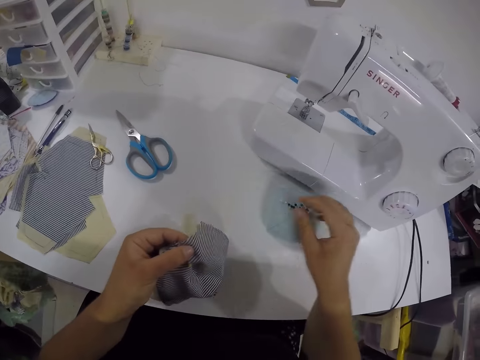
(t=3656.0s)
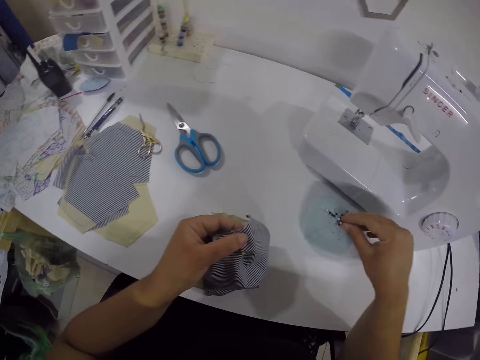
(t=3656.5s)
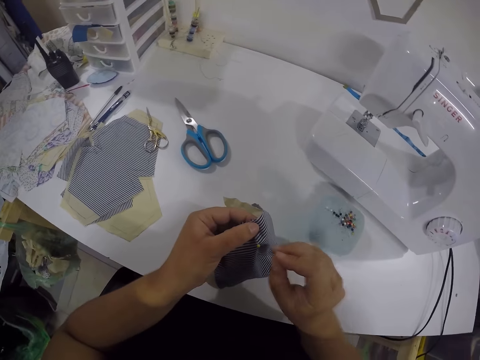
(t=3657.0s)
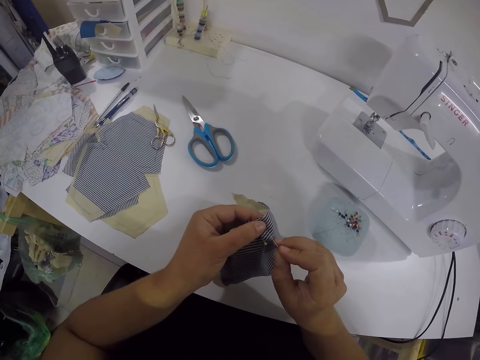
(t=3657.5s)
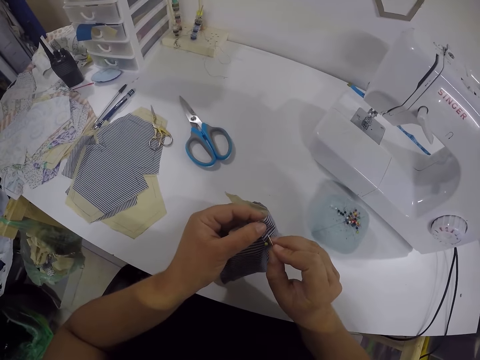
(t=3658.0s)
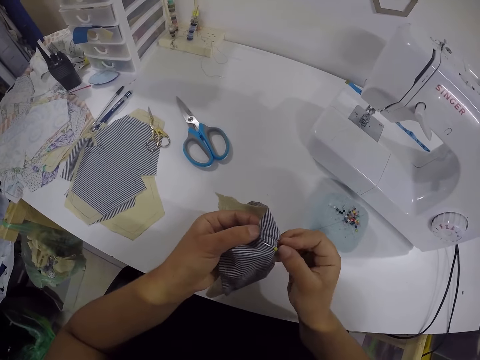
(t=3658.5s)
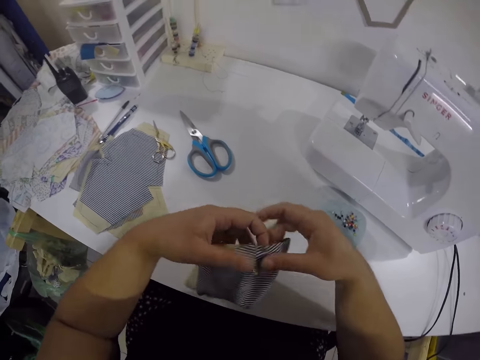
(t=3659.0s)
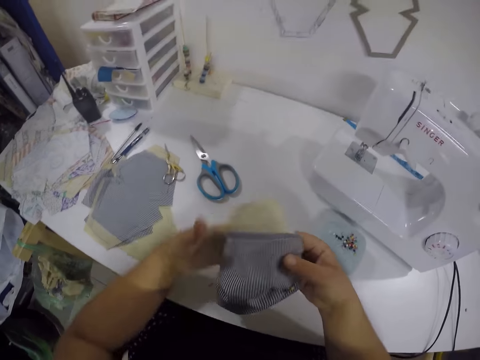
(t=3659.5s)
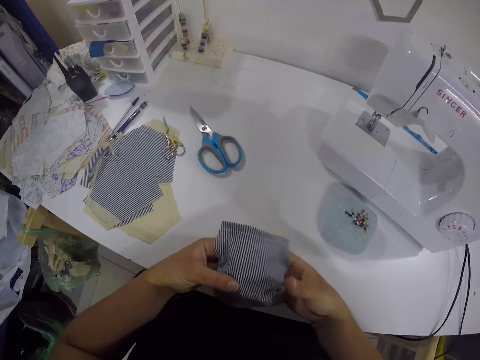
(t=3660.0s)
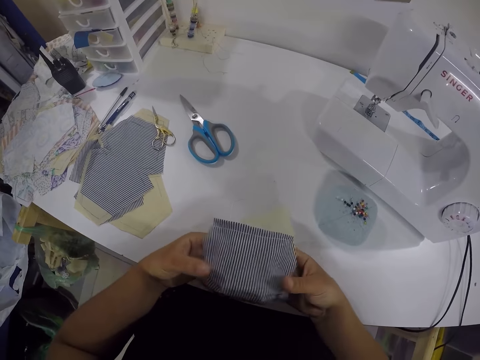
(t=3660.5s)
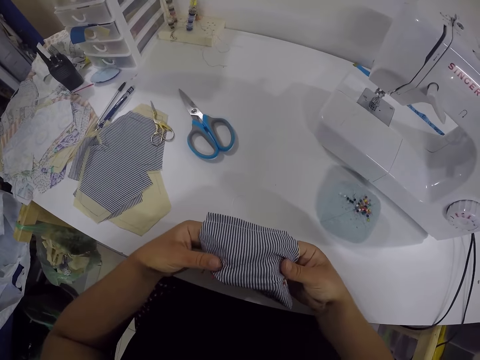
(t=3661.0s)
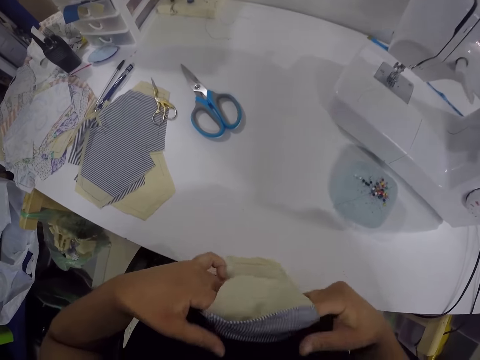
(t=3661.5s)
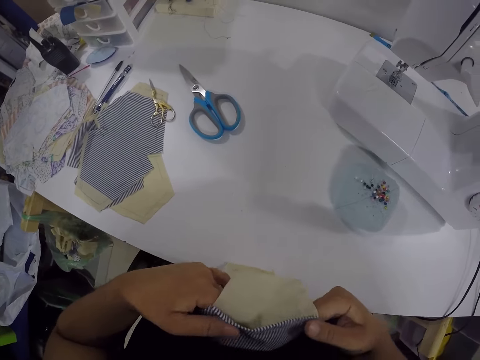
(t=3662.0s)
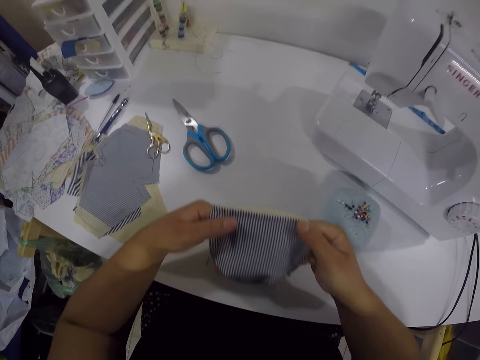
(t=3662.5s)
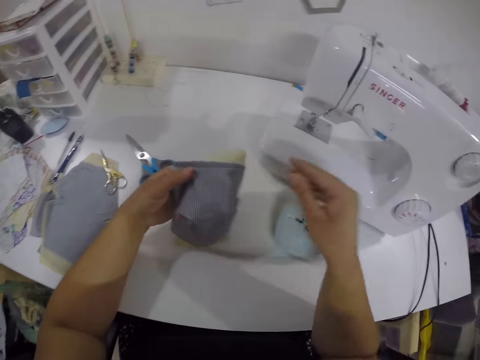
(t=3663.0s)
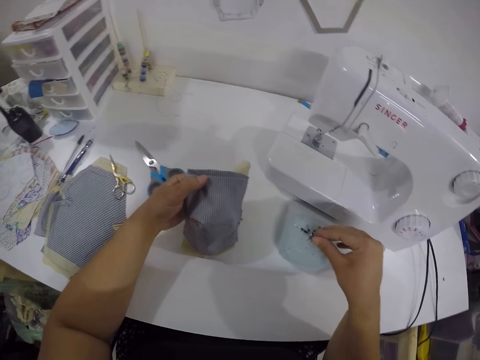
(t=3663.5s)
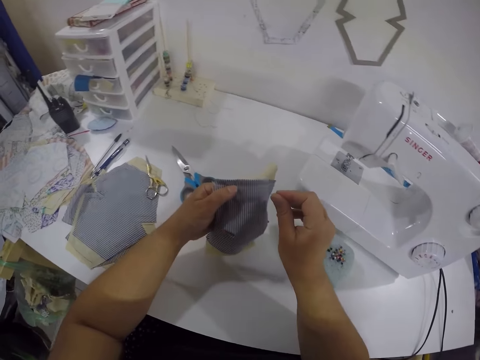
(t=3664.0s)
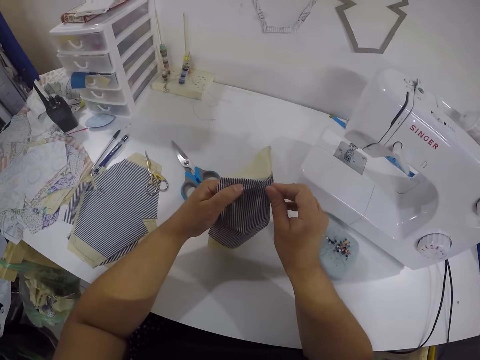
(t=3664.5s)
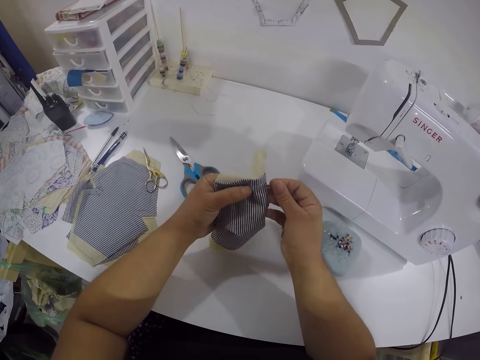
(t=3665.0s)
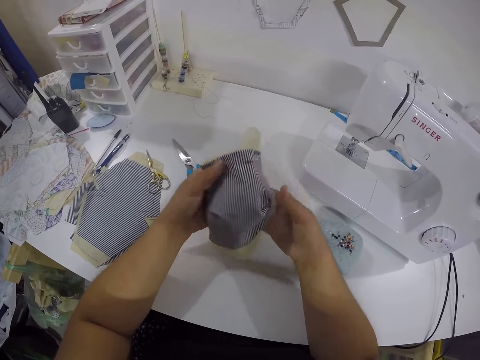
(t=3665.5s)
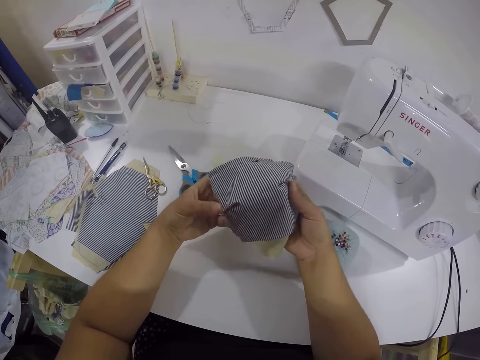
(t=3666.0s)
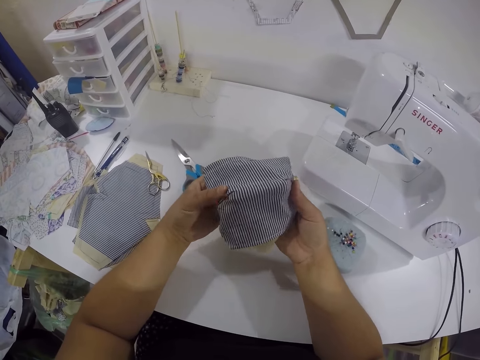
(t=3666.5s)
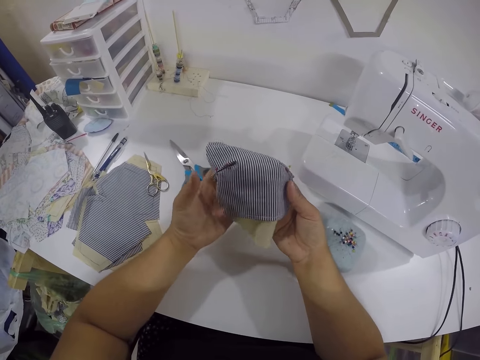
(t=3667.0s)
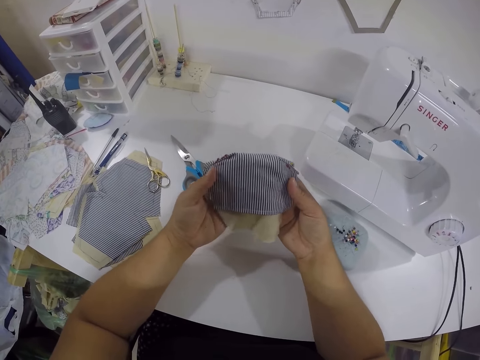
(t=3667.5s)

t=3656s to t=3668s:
The camera wearer picks a pin from the needle clamp with her right hand. She pins the fabric with the pin in her right hand. She checks the fabric in her hands. She drops the fabric on the table with both hands. She picks the pin from the needle clamp with her right hand. She pins the fabric with the pin in her right hand. She checks the fabric in her hands.

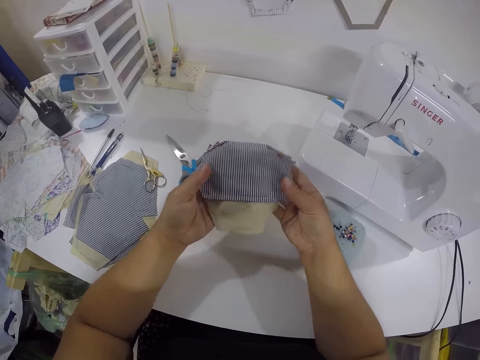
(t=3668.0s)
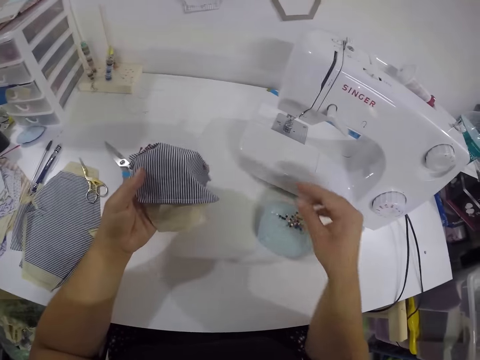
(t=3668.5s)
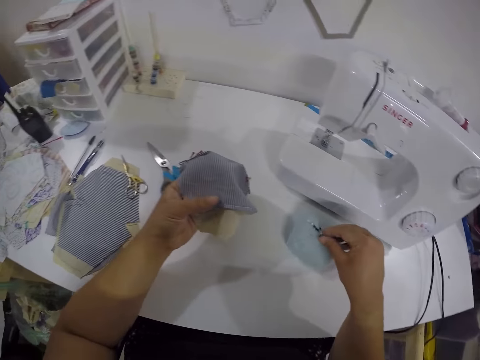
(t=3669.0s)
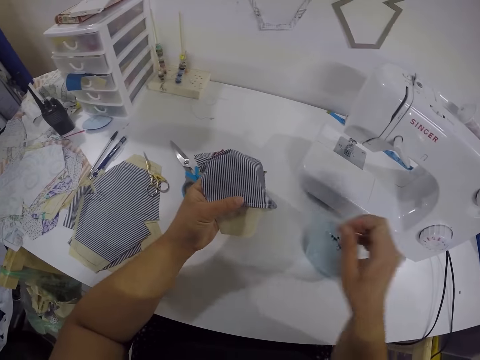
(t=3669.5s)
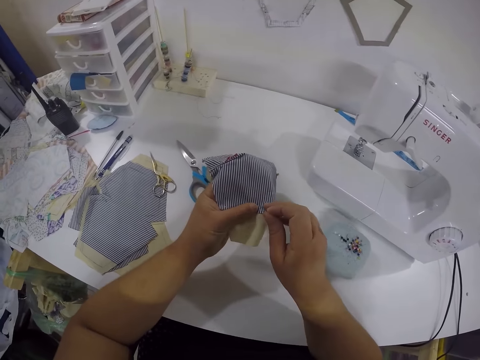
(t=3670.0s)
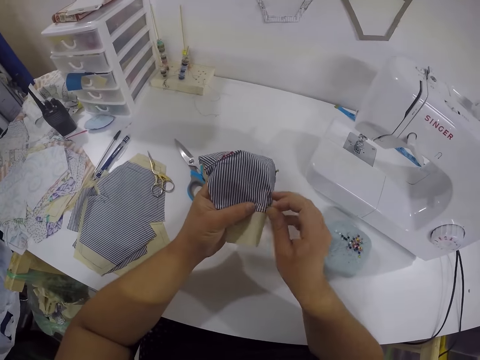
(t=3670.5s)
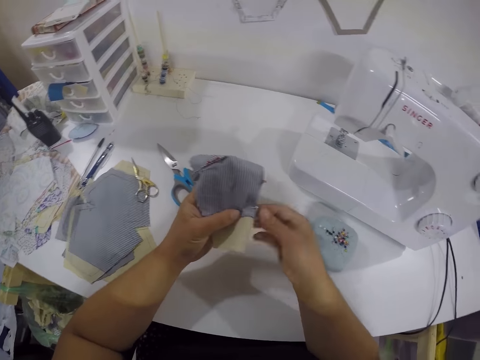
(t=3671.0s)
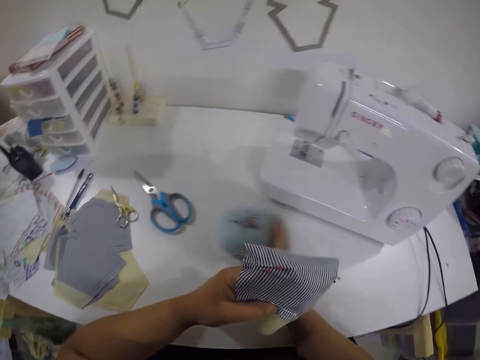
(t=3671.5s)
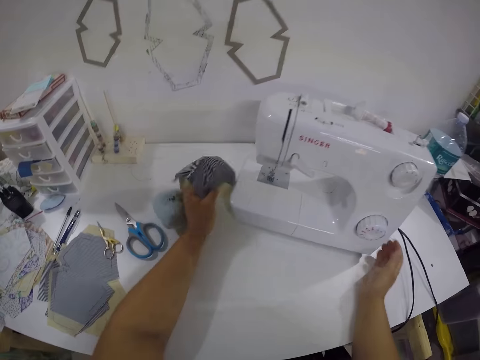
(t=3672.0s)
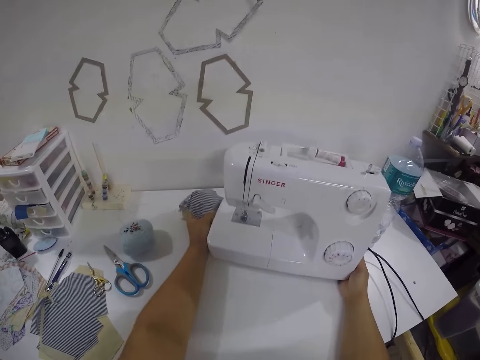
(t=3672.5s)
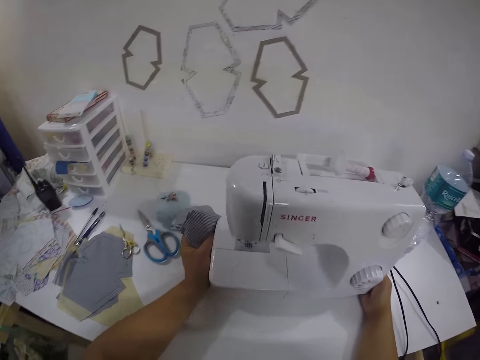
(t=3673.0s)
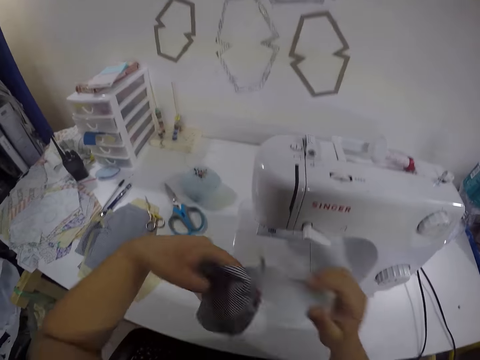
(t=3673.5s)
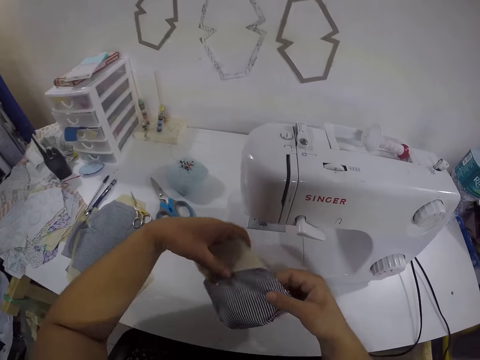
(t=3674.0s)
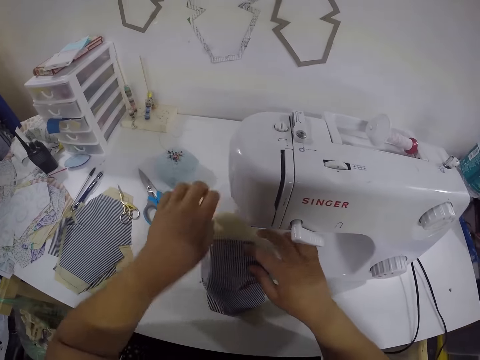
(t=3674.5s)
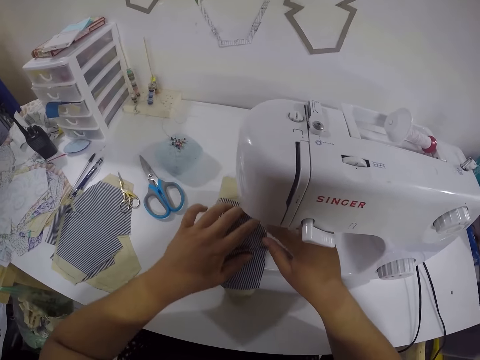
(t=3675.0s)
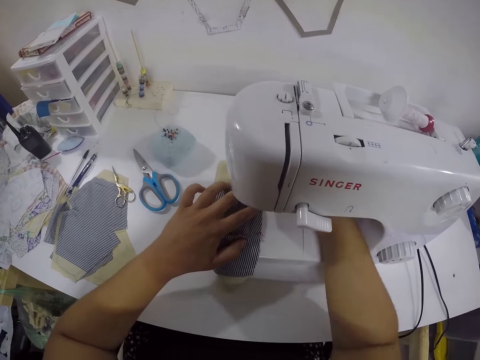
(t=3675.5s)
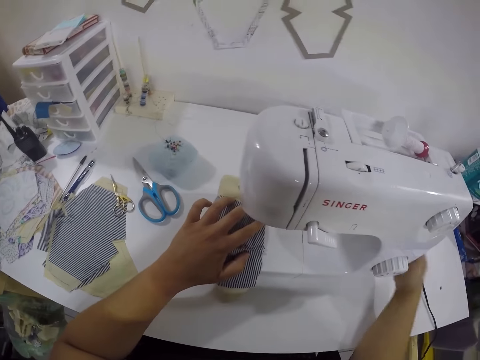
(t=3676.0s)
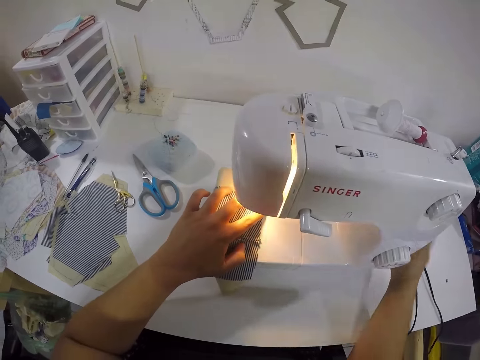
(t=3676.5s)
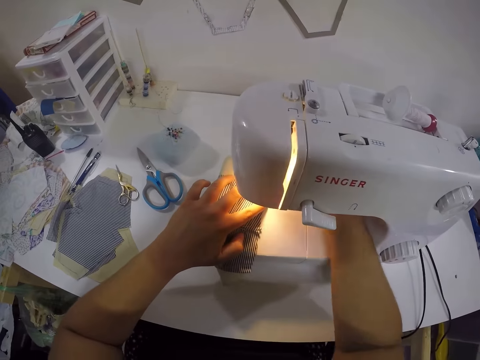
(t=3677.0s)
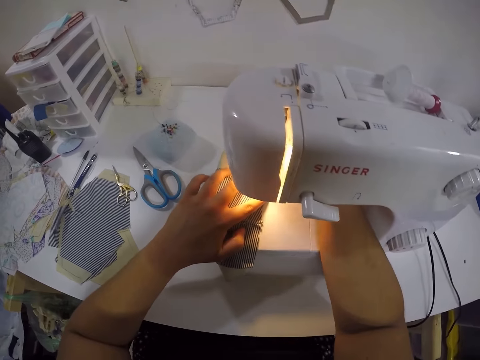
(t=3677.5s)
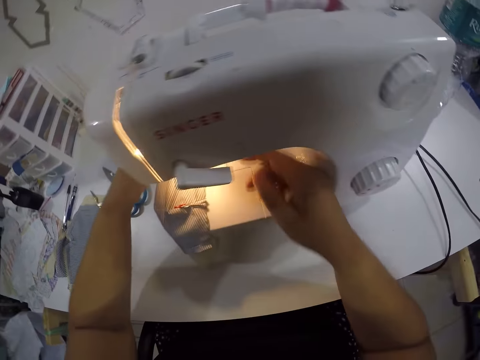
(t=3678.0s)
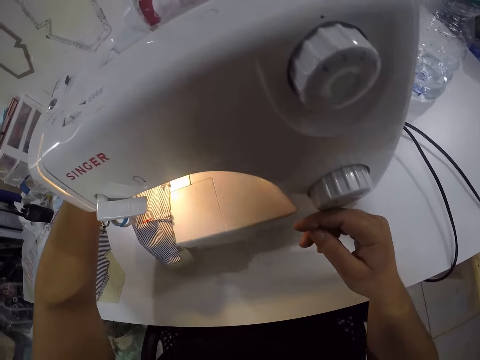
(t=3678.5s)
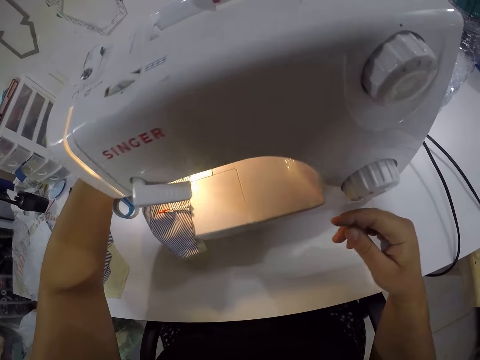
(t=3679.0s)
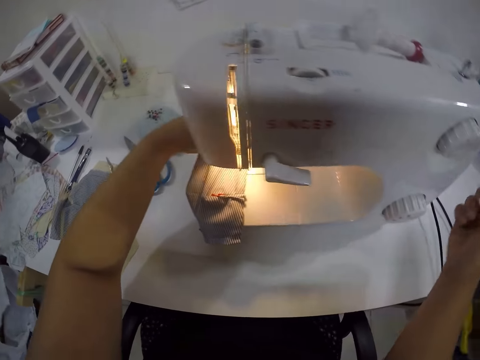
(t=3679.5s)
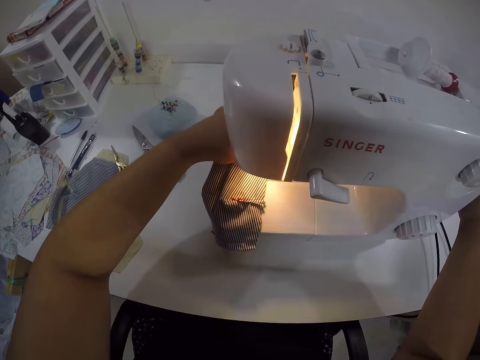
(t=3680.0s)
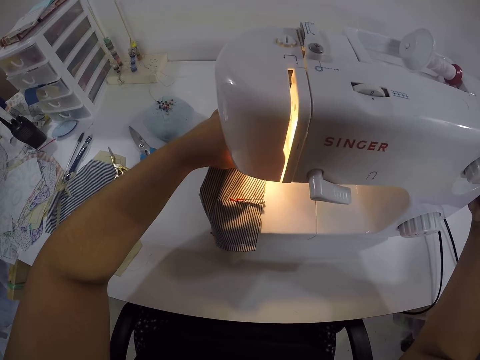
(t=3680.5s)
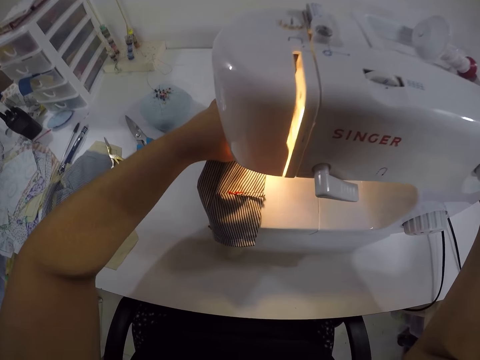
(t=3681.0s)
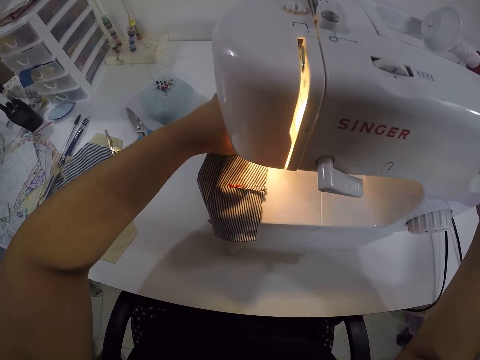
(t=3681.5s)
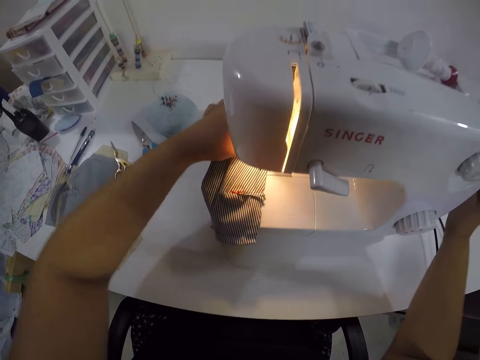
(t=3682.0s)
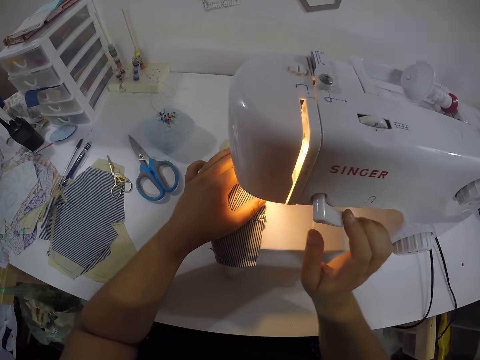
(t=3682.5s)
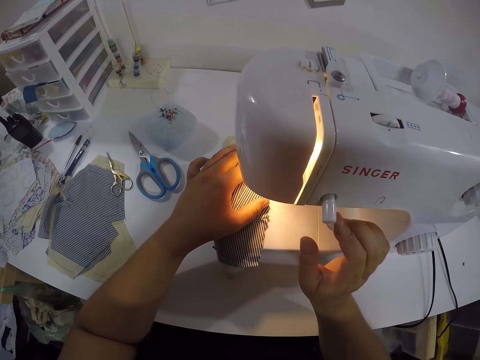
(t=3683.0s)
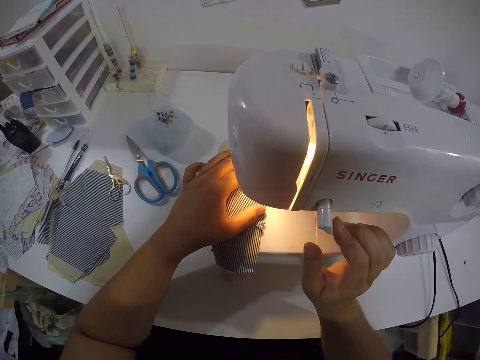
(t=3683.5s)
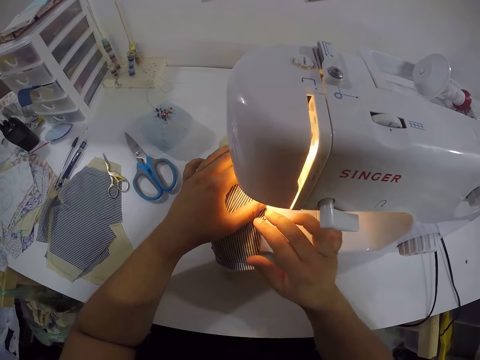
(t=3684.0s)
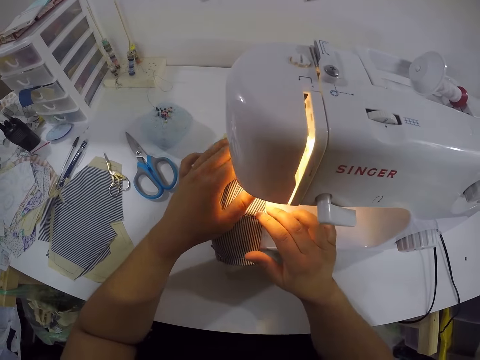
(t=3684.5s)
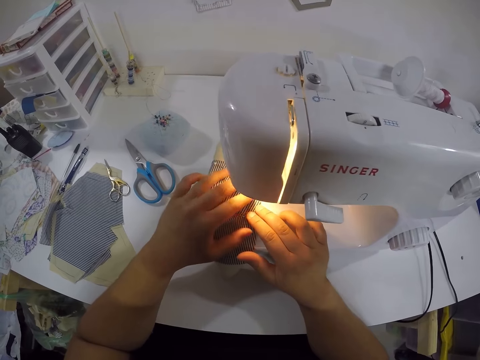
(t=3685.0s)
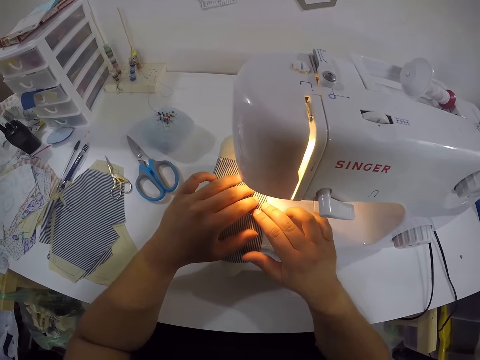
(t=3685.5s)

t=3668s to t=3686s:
The camera wearer picks a pin from the needle clamp with her right hand. She pins the fabric with the pin in her right hand. She moves the needle clamp on the table with her right hand. She moves the sewing machine on the table with both hands. She places the fabric on the sewing machine with both hands. She turns on the sewing machine with her right hand. She operates the sewing machine with her right hand. She adjusts the handwheel of the sewing machine with her right hand. She presses the tension regulator with her right hand. She sews the fabric on the sewing machine with both hands.
